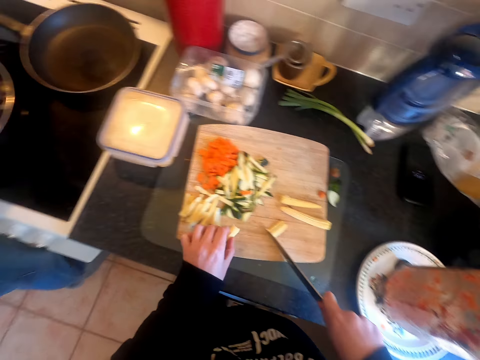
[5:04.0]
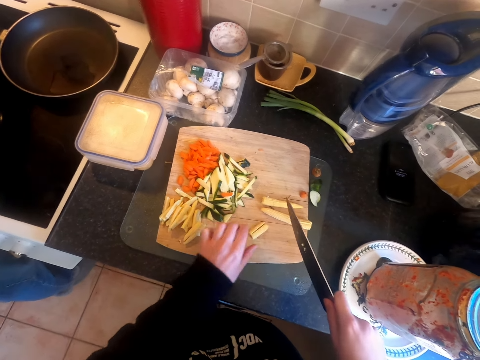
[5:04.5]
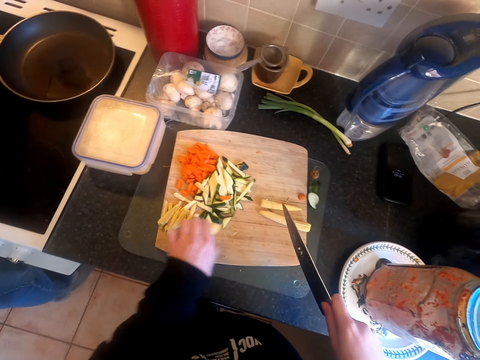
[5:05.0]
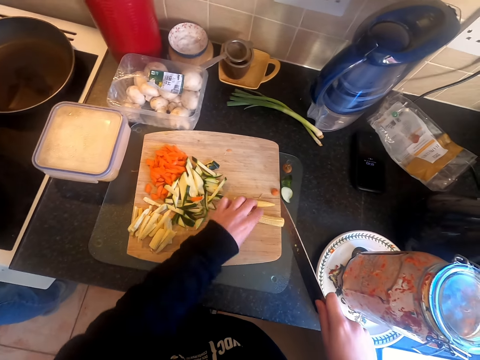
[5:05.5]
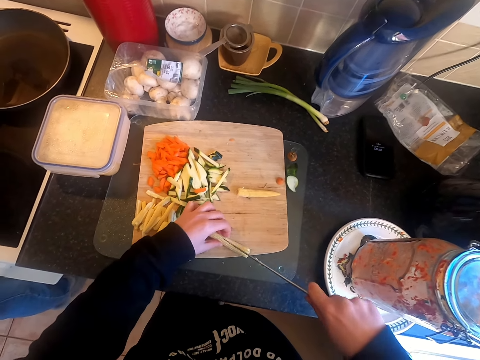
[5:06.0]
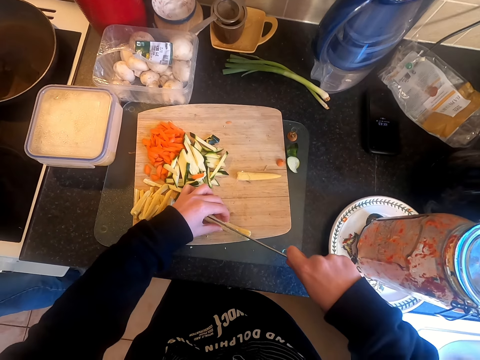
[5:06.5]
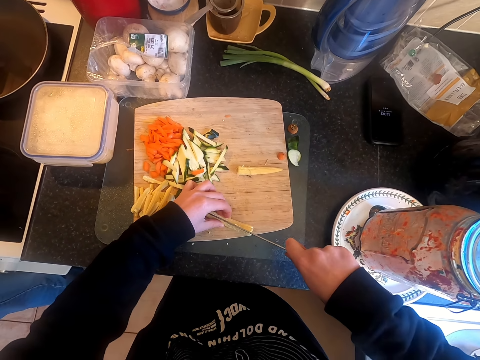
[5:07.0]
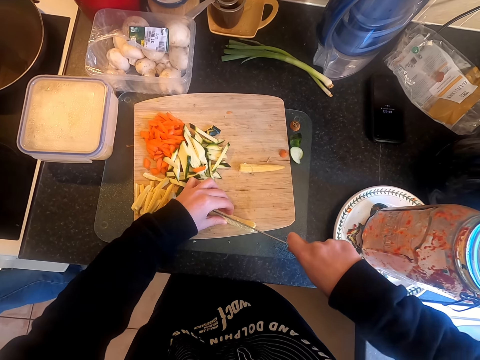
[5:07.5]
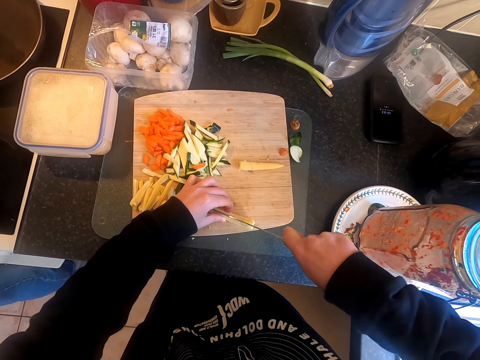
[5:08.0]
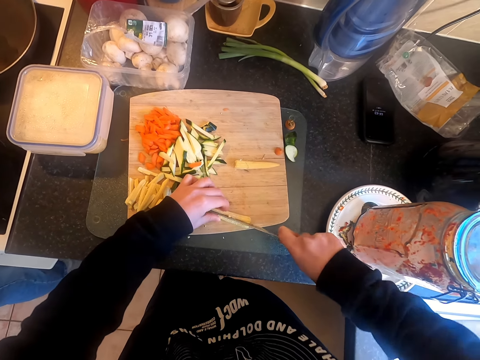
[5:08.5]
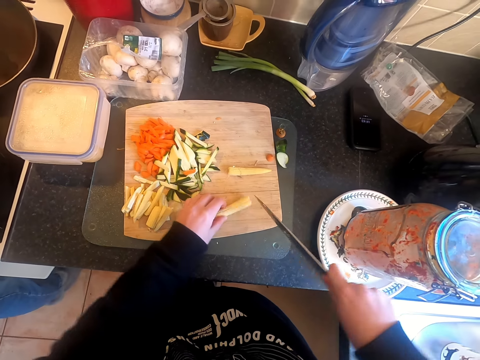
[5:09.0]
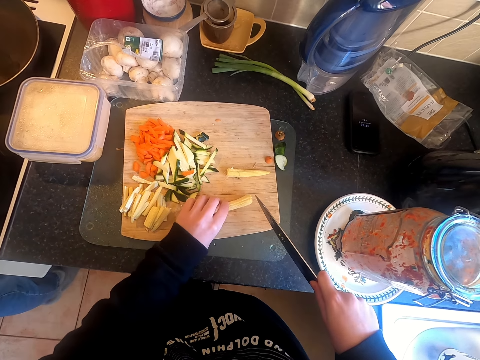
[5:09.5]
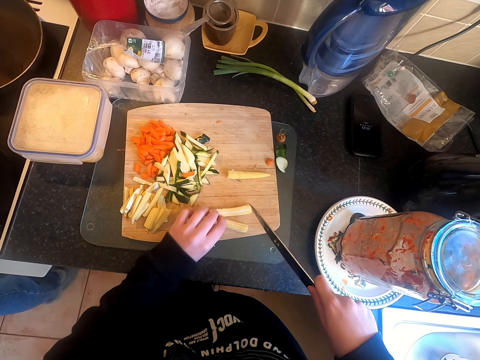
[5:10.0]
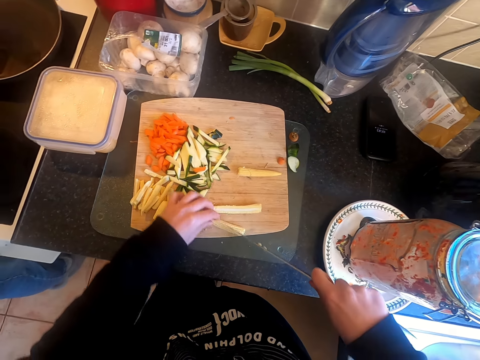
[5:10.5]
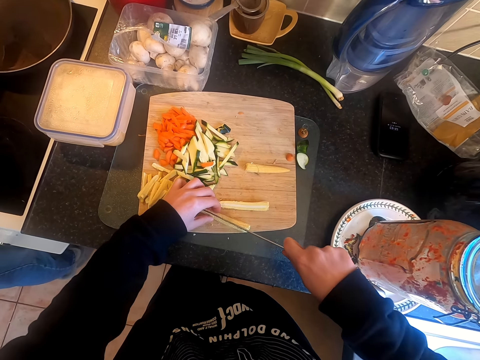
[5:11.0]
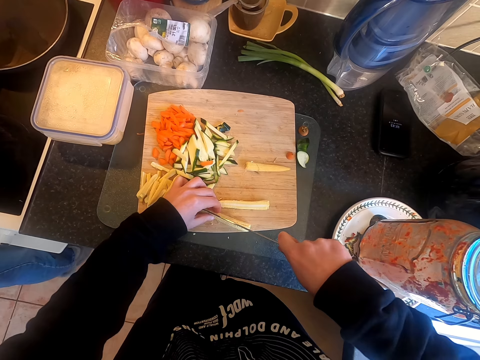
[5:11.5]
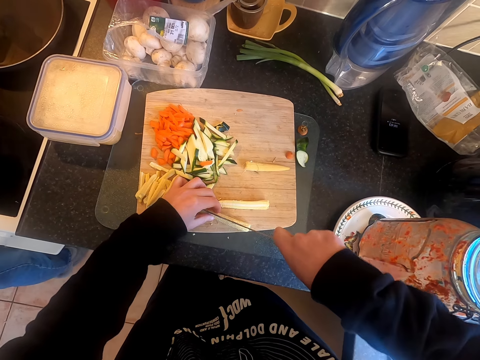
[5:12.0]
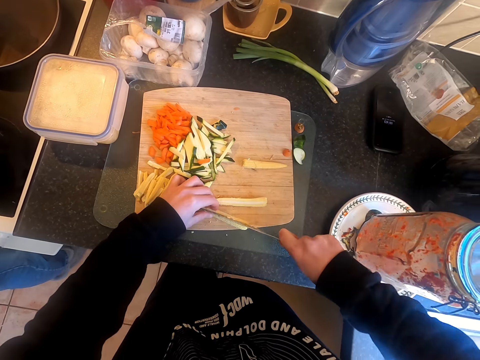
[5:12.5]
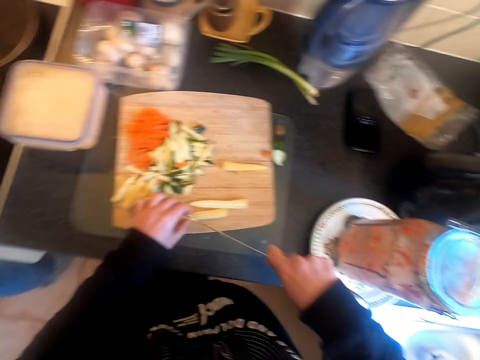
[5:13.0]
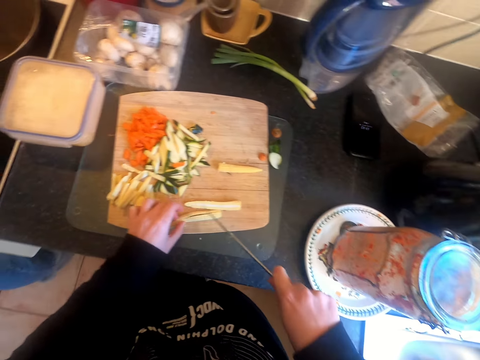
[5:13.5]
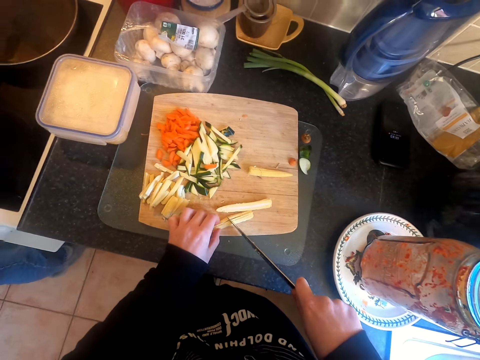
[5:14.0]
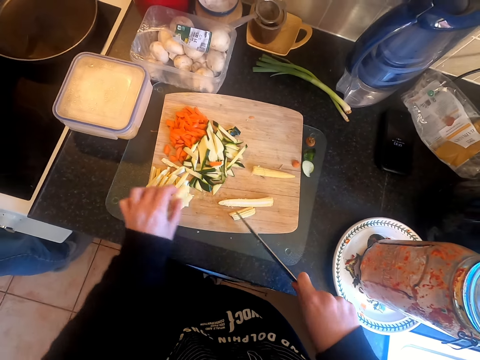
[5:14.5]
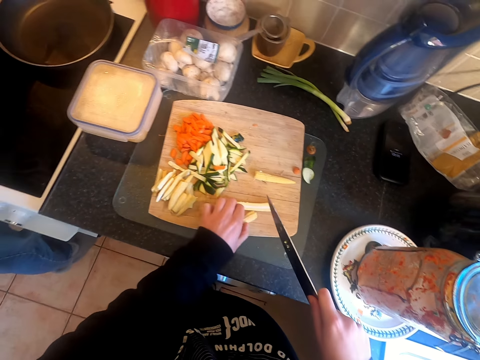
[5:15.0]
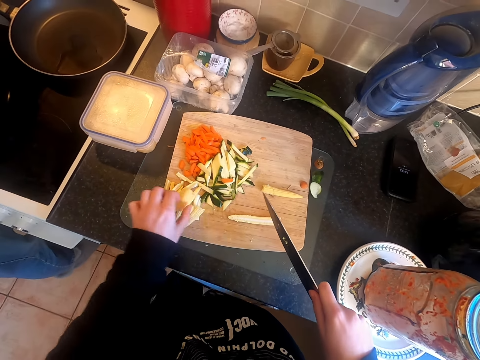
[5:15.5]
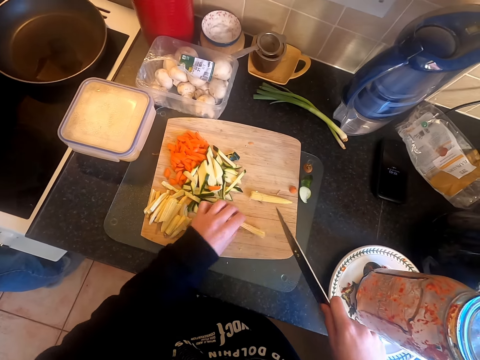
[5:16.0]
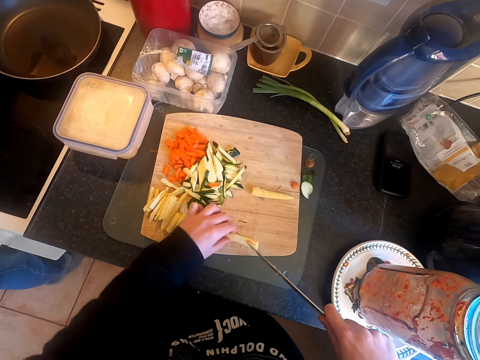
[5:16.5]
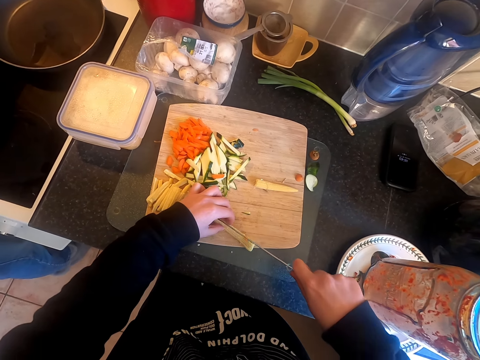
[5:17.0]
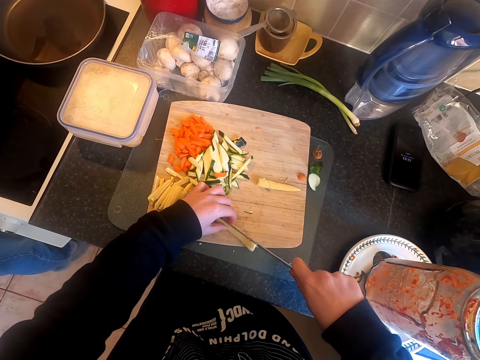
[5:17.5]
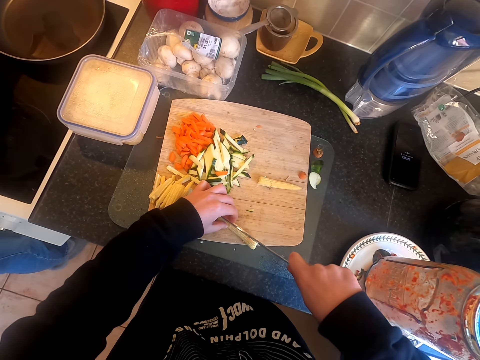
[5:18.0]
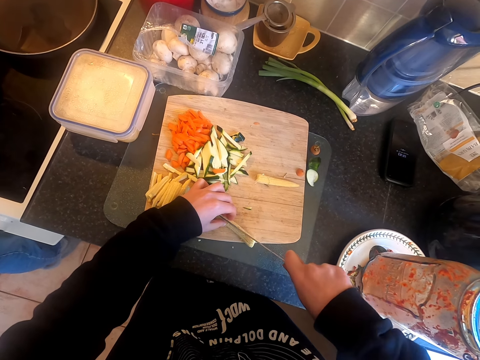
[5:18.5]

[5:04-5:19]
The camera wearer moves something in the cutting board. They cut something with a knife.

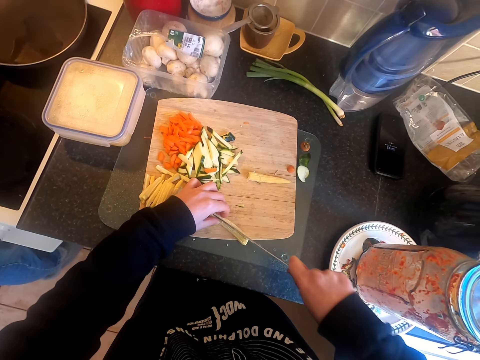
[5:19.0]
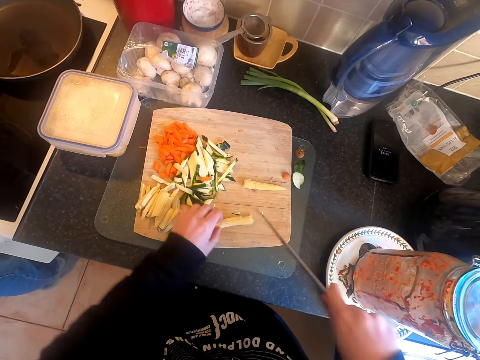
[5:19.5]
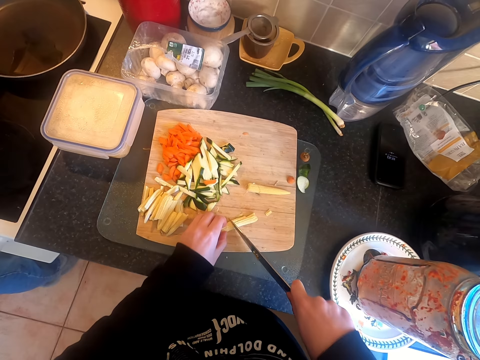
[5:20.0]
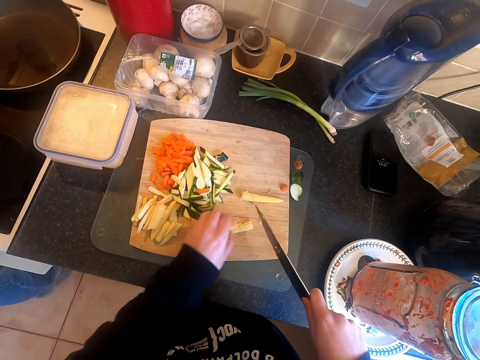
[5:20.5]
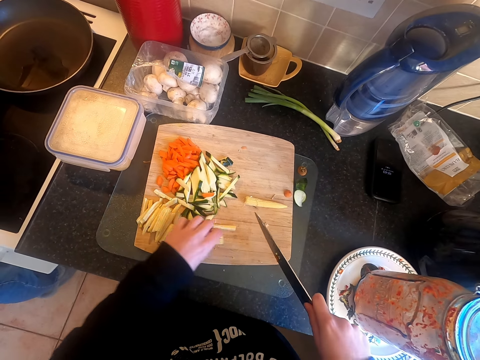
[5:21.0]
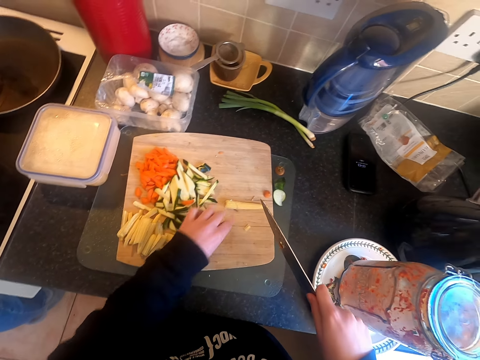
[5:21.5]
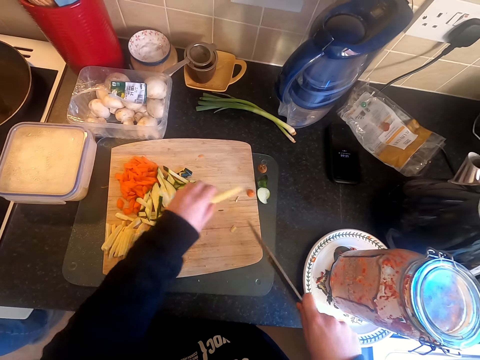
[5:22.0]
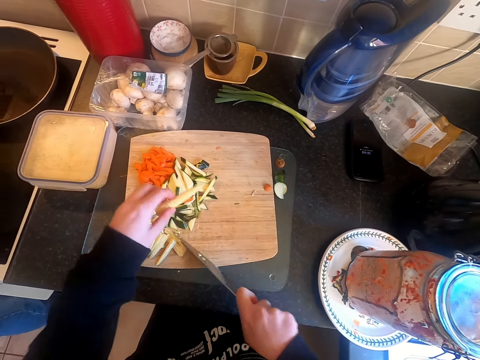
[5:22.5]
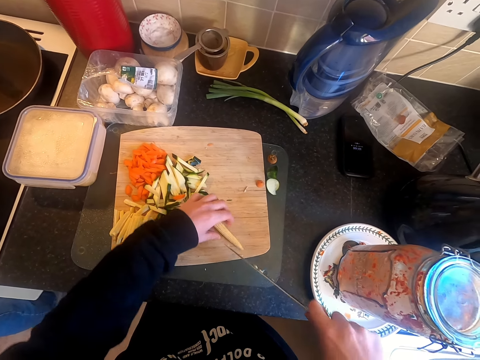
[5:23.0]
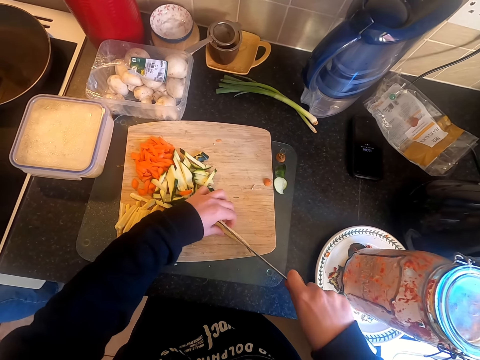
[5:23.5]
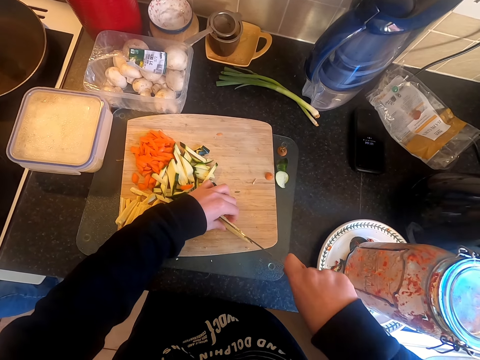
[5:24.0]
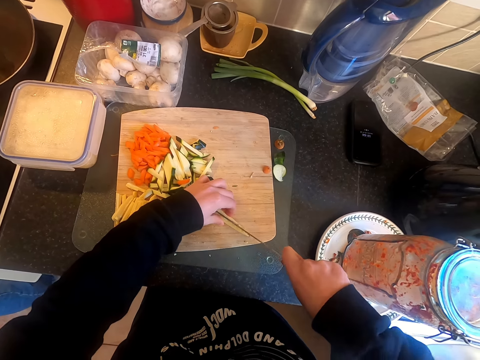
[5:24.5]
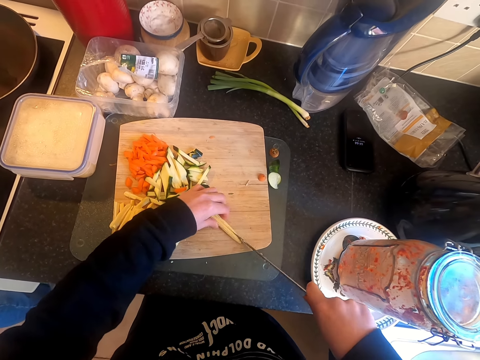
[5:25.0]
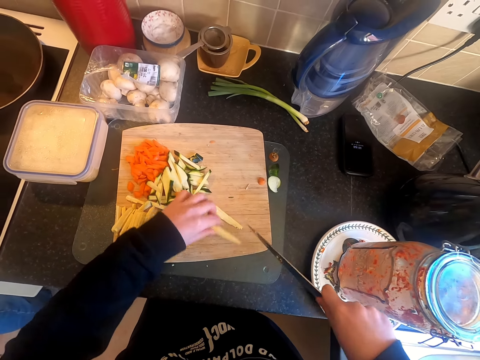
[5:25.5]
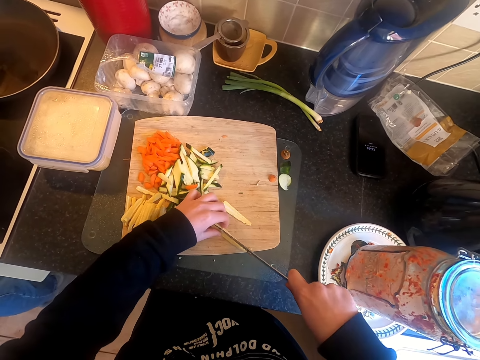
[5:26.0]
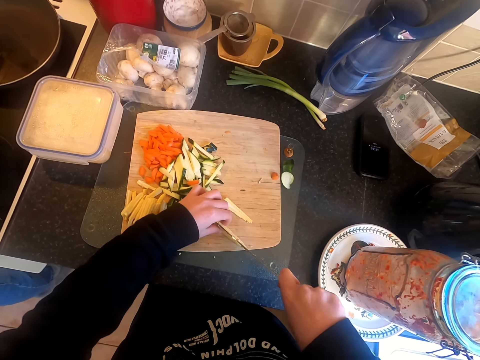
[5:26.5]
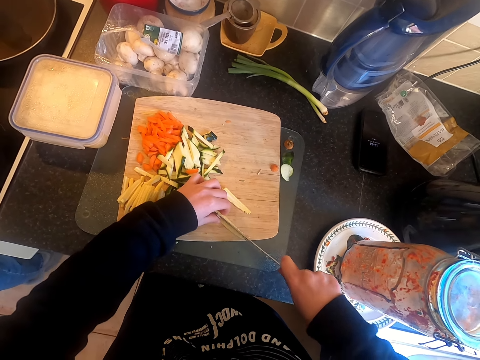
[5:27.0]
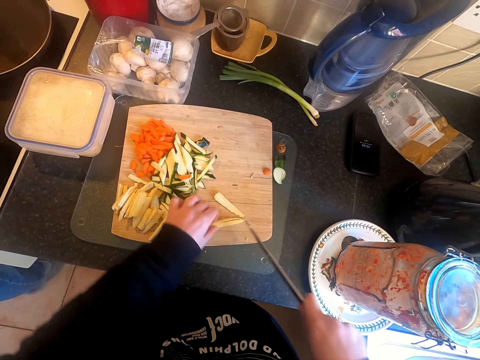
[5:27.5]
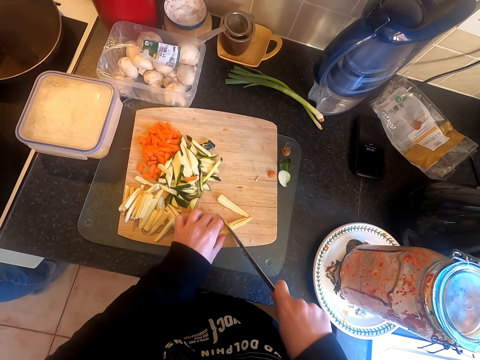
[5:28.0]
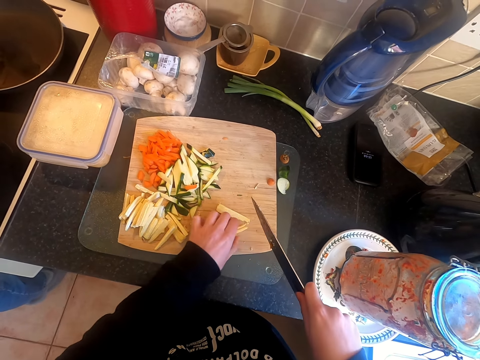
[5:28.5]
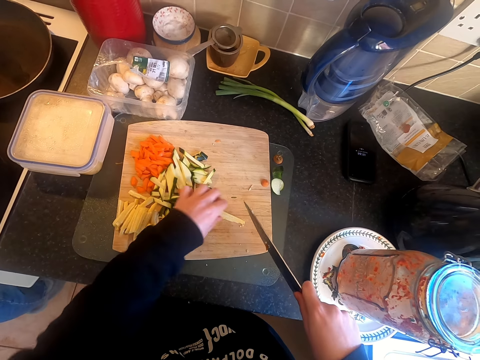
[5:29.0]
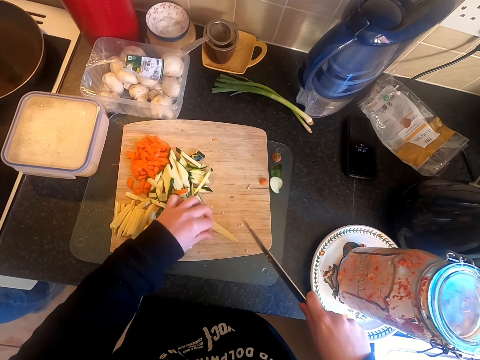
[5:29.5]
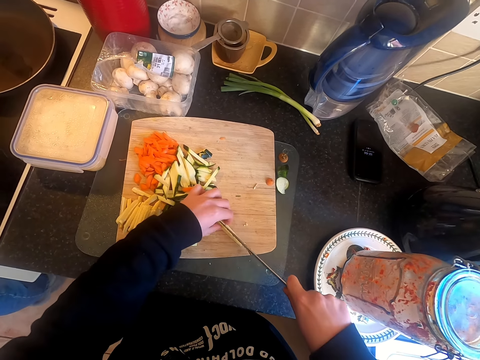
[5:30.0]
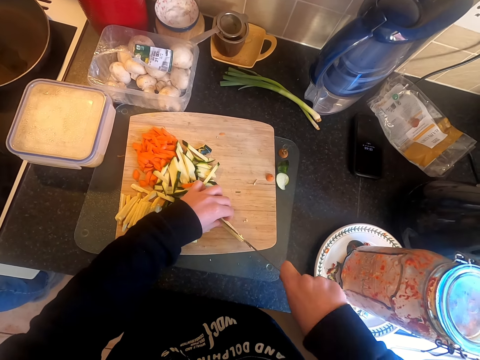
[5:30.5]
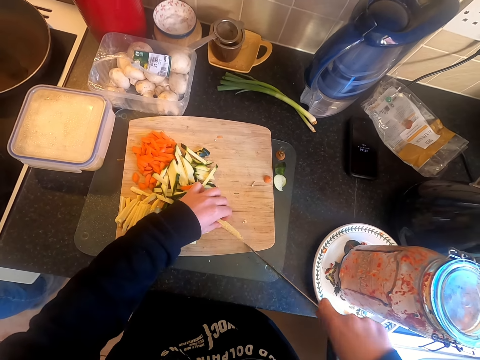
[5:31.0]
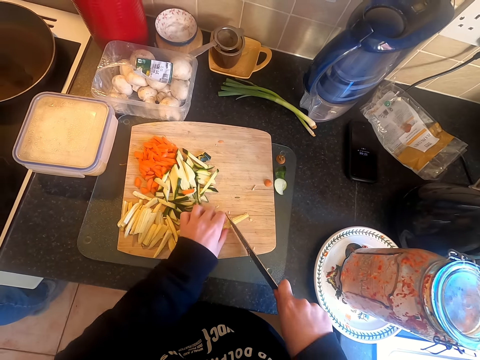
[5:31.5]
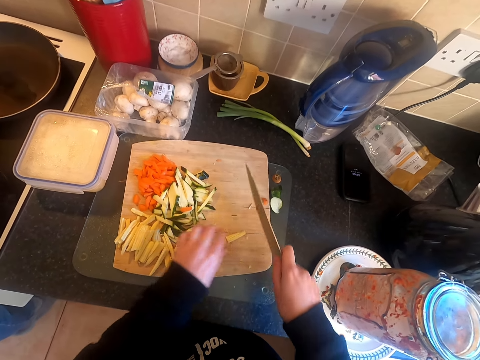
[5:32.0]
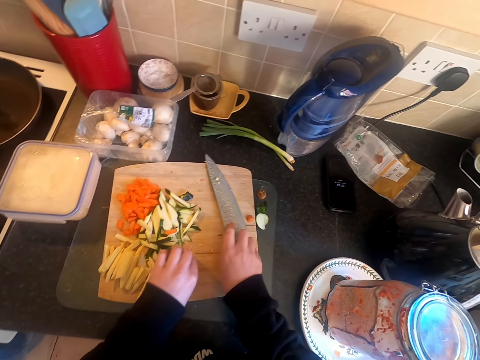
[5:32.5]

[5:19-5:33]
The camera wearer moves something on the board. They pick something. They cut something with a knife. They move something on the board. They cut something with a knife.
